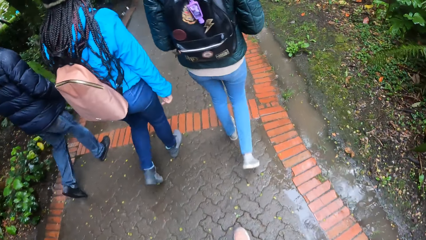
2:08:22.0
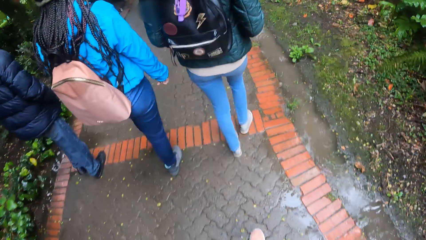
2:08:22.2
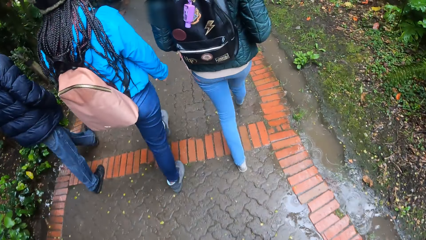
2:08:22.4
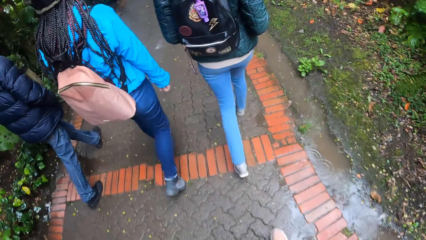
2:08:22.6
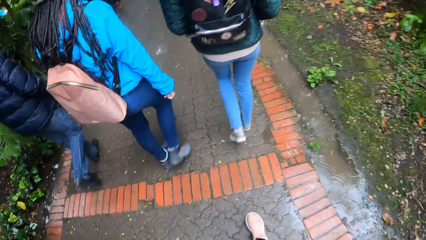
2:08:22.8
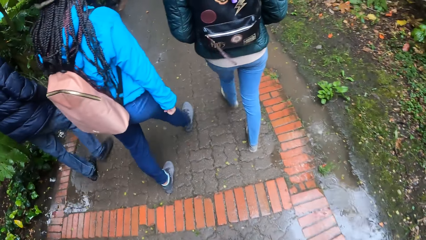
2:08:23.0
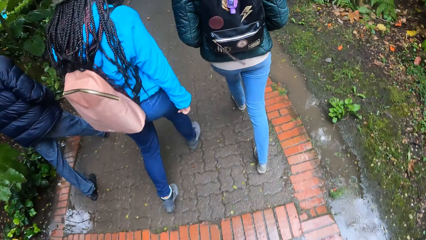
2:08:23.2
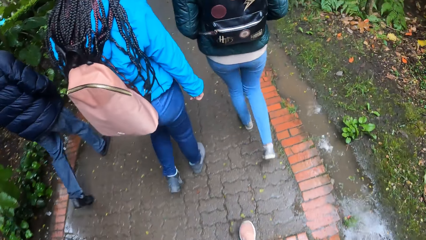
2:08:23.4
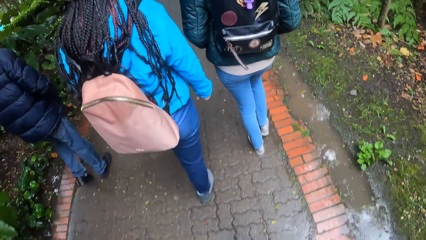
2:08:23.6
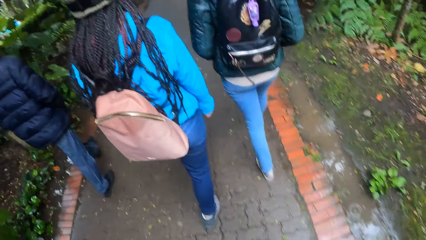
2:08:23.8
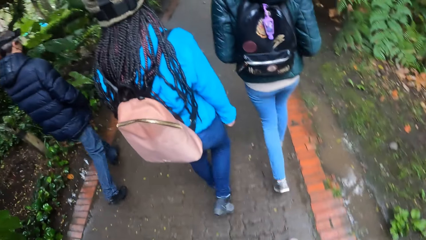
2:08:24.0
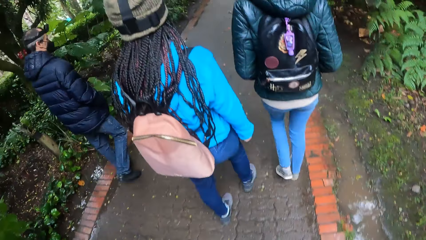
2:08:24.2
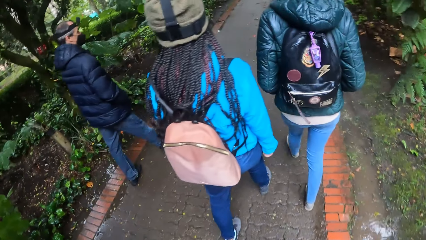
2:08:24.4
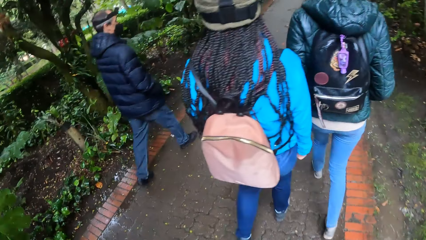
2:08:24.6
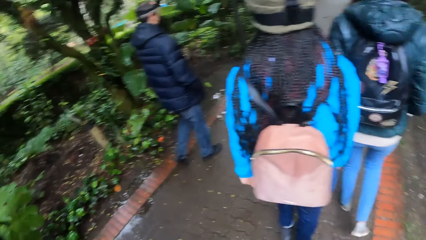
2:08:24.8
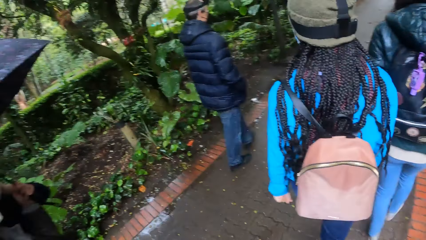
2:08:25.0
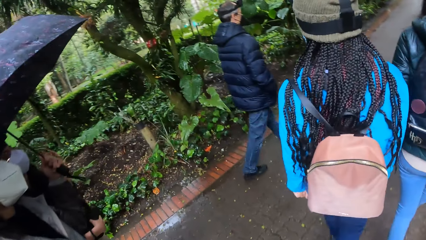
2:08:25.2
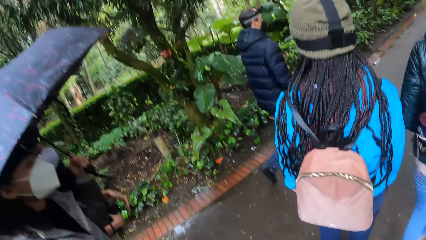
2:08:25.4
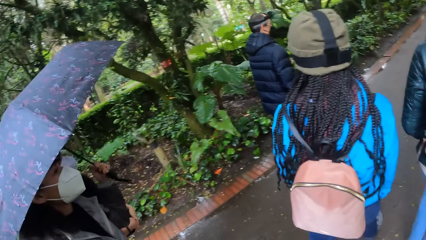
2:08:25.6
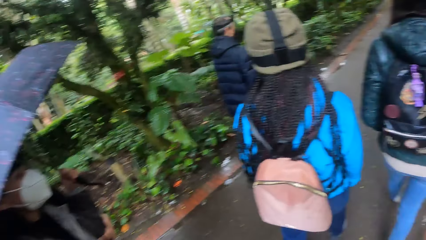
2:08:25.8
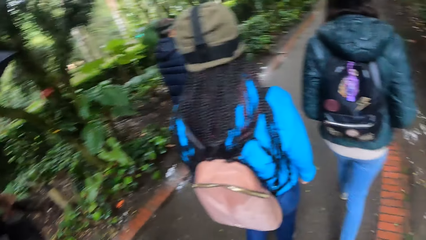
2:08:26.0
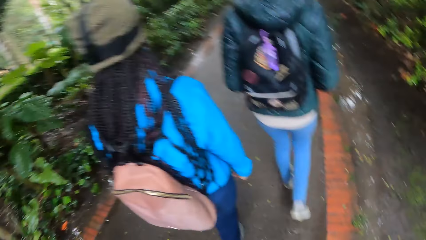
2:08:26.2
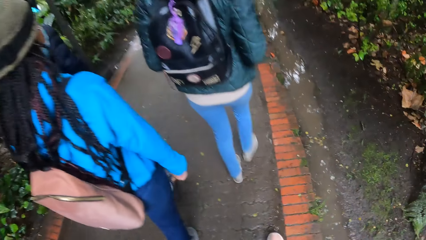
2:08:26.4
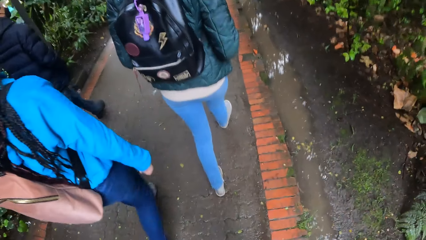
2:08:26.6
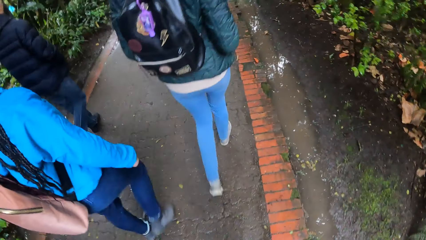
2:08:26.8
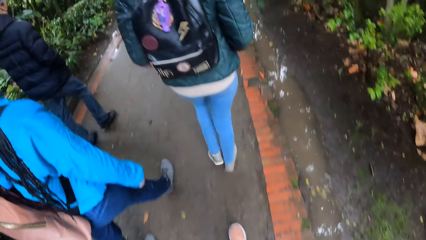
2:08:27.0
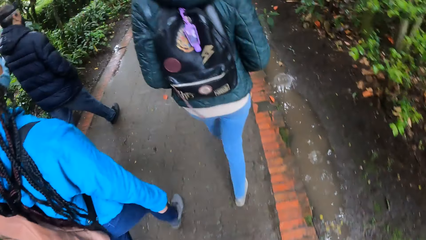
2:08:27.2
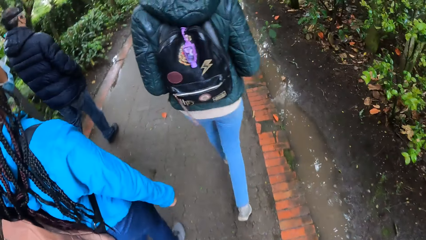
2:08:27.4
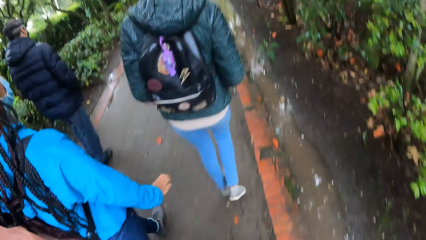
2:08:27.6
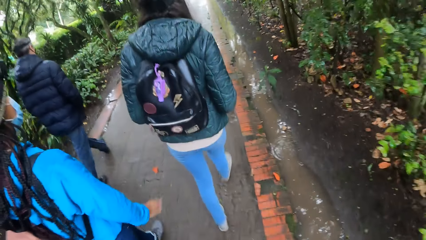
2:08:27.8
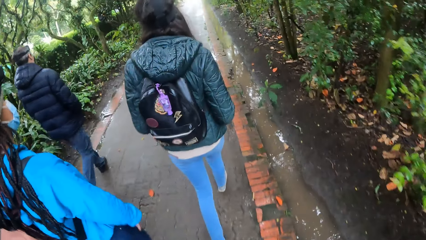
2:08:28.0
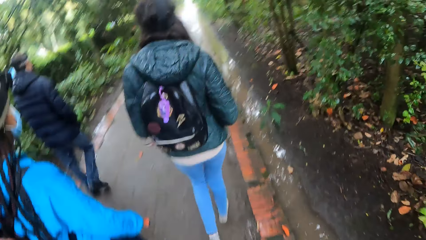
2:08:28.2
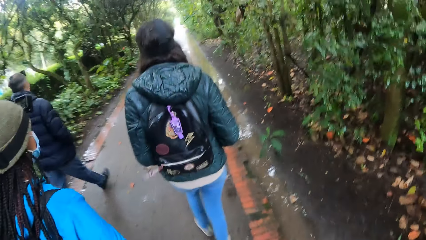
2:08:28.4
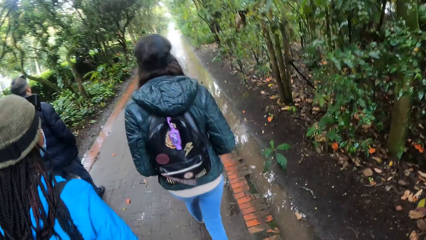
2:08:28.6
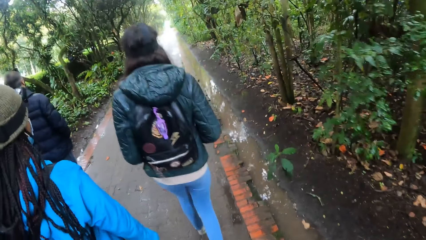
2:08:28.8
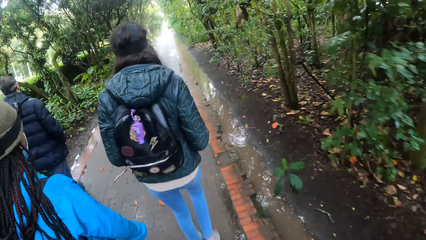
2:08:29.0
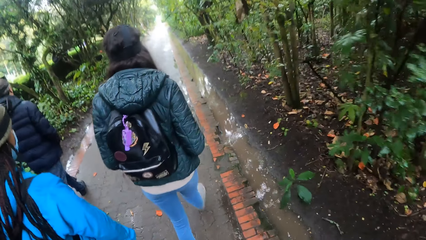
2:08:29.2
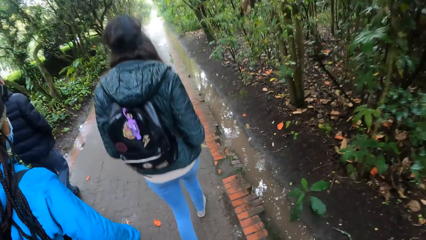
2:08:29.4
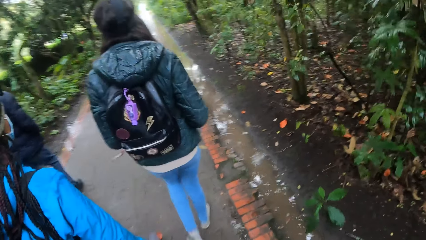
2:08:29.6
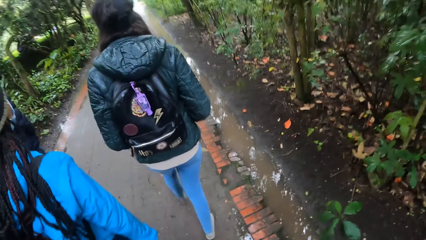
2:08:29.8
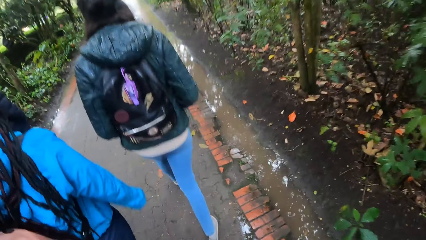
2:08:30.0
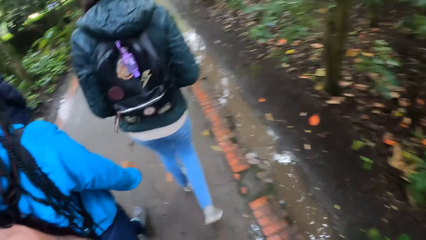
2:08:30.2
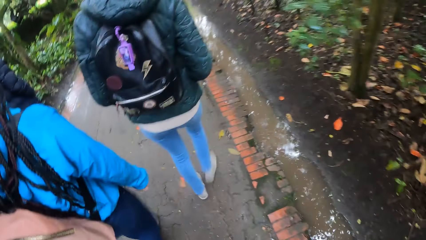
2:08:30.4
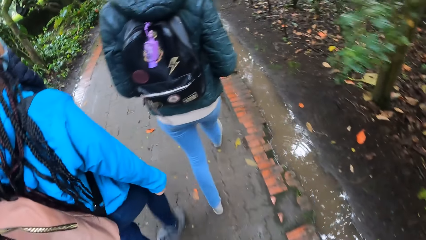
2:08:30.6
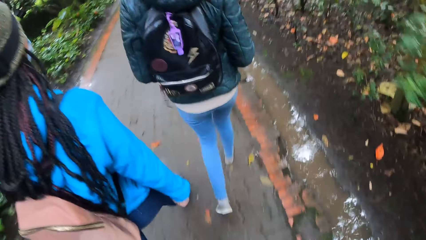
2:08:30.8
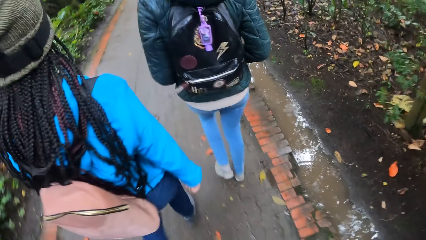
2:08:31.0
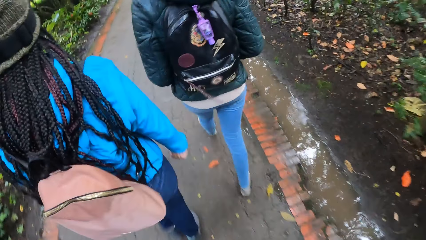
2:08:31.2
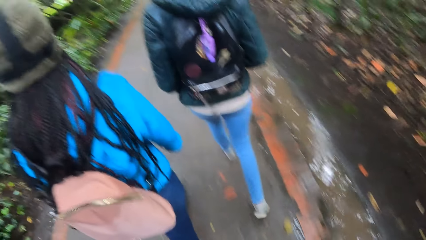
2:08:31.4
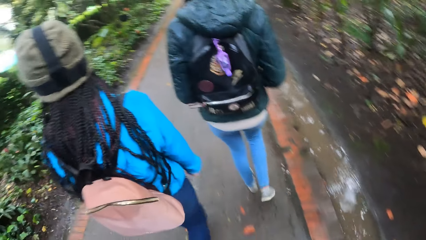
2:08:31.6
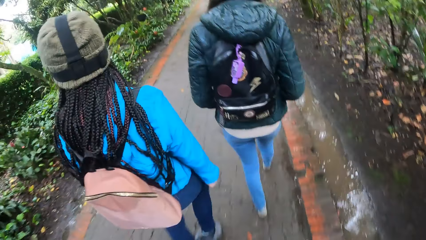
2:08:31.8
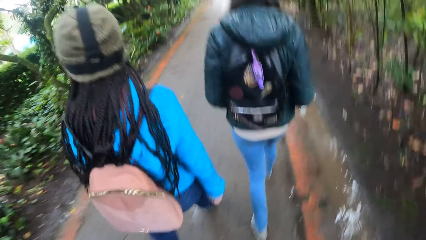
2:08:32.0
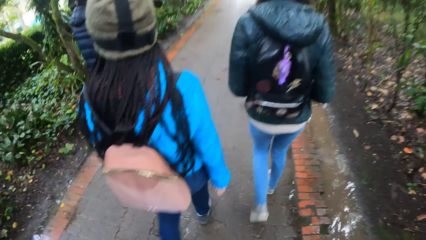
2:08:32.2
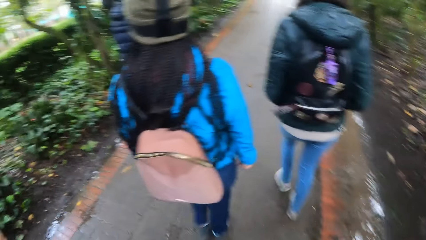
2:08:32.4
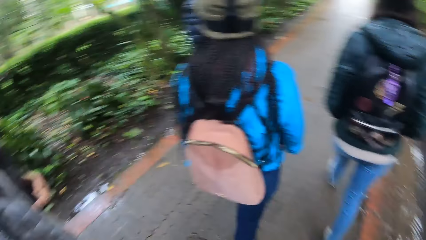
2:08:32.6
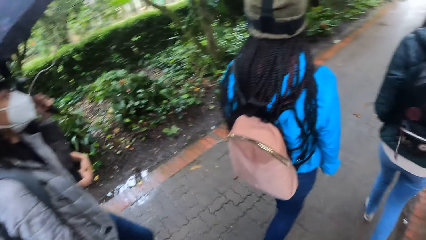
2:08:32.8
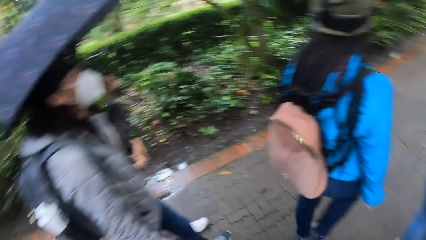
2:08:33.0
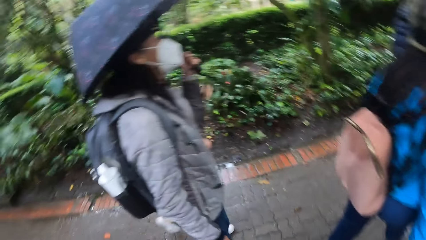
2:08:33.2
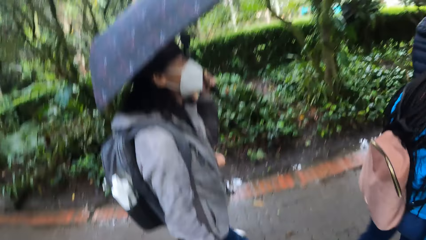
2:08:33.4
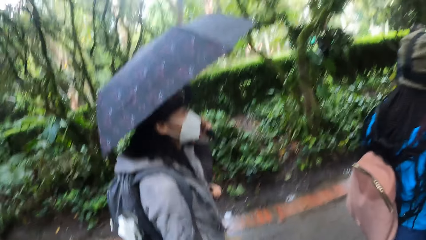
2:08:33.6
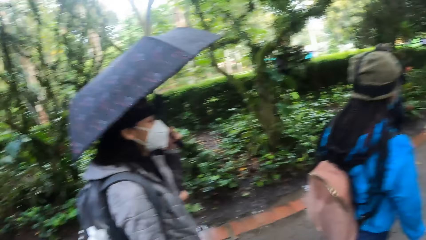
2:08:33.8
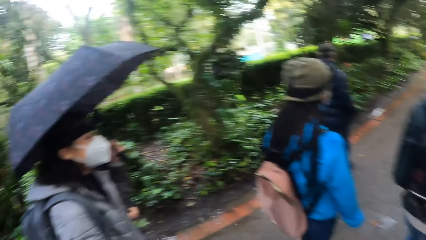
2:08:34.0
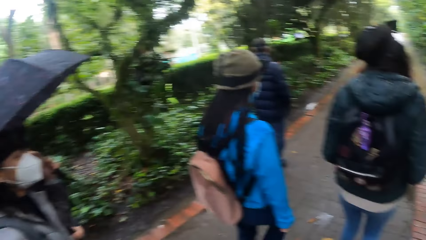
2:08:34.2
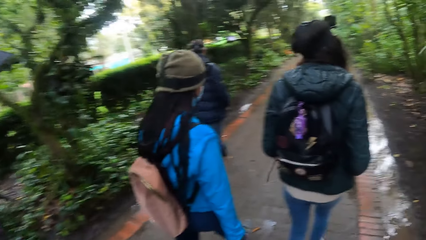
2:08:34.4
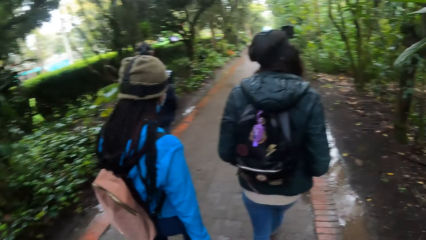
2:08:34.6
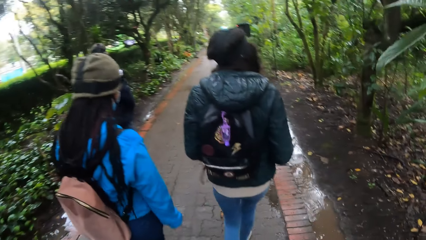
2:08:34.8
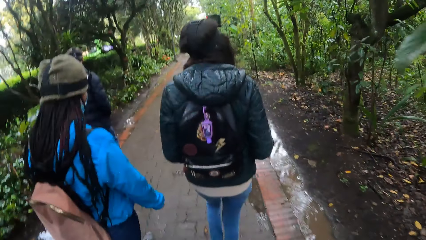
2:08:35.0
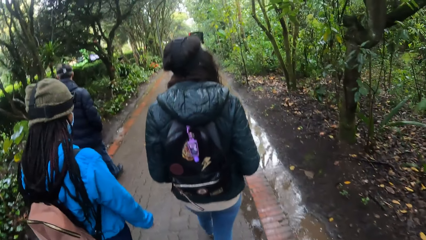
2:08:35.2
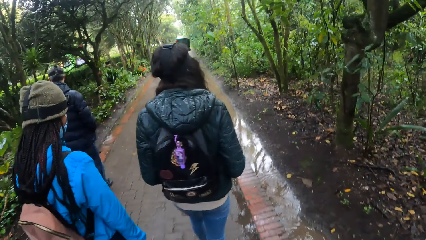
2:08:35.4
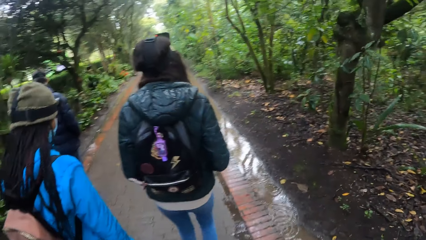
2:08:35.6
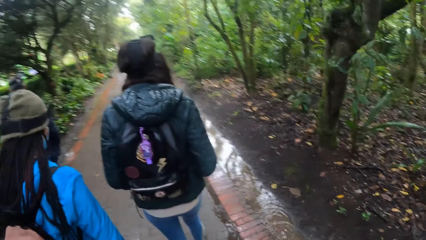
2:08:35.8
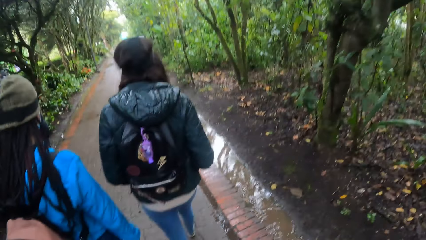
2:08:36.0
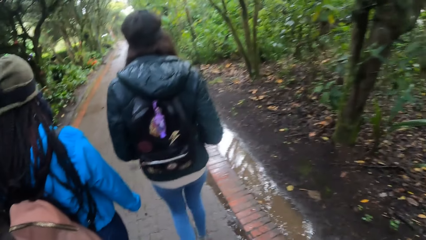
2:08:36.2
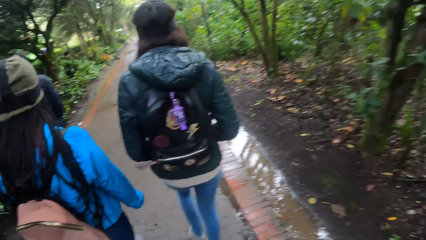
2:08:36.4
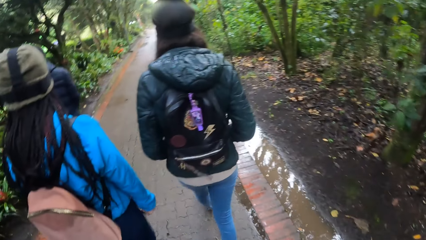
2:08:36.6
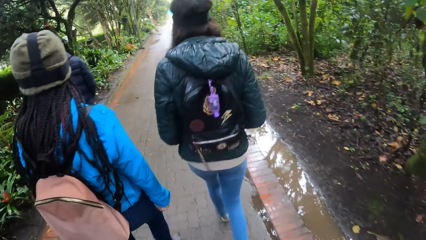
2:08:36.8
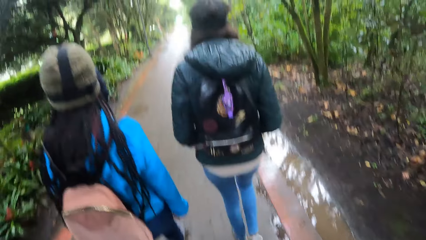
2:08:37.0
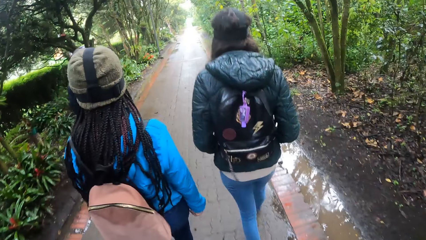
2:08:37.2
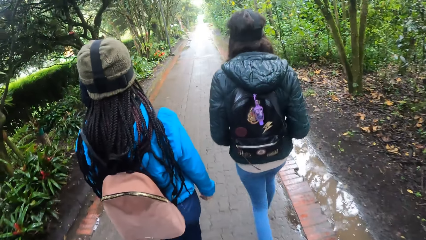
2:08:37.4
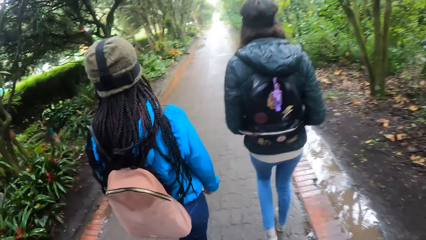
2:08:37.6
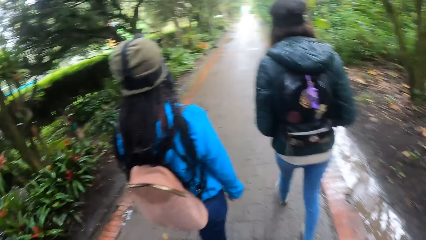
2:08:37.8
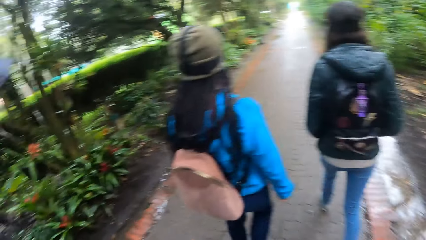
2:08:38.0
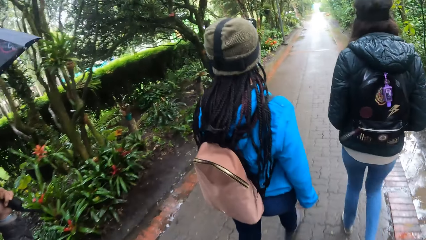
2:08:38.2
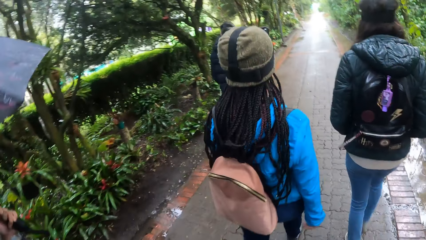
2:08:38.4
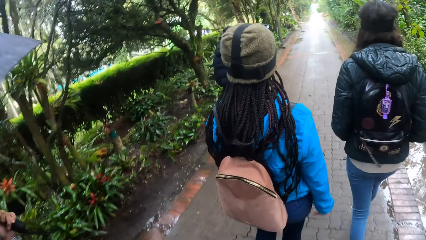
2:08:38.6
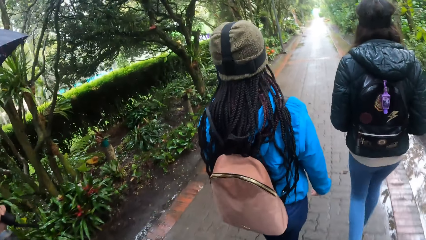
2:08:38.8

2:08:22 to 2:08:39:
The camera wearer steps on the bricks on the pavement with her left foot. She looks sideways. She looks down. She looks in front. She looks sideways. She looks in front.
